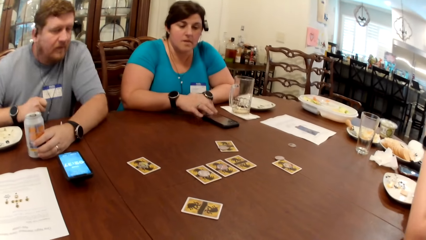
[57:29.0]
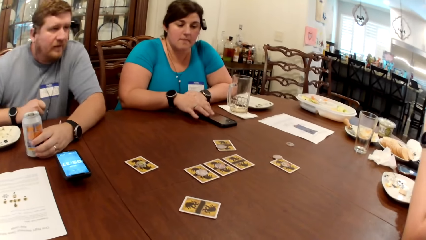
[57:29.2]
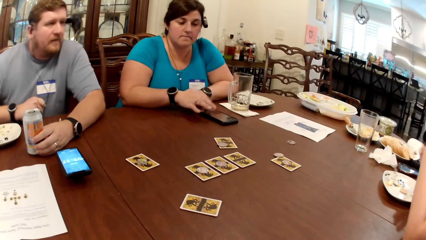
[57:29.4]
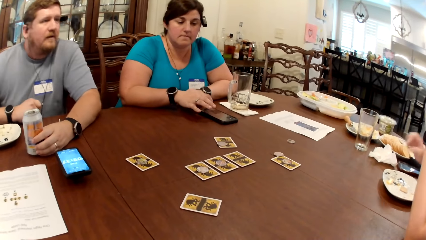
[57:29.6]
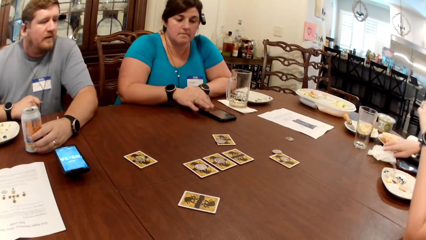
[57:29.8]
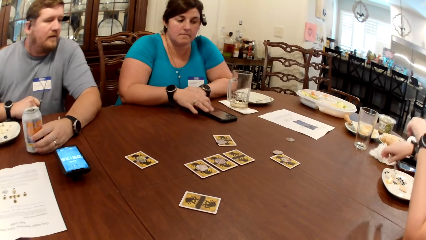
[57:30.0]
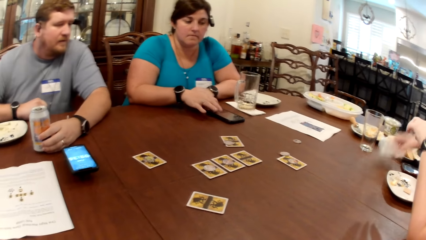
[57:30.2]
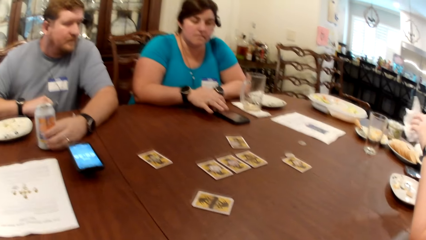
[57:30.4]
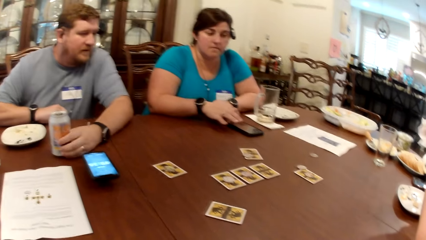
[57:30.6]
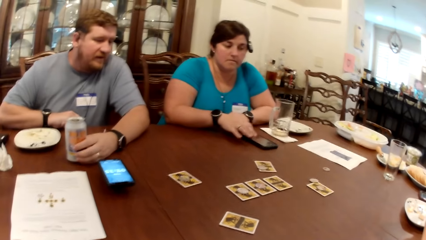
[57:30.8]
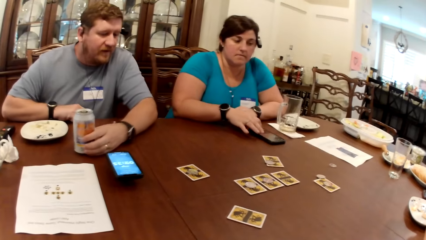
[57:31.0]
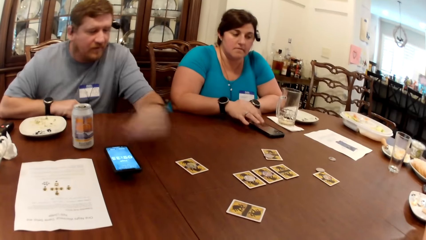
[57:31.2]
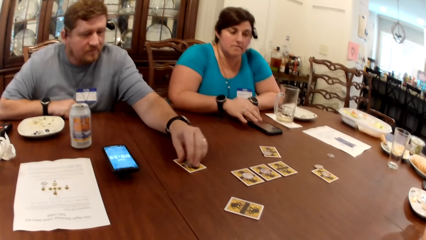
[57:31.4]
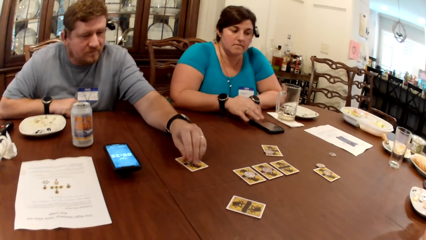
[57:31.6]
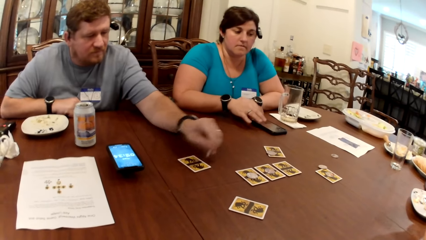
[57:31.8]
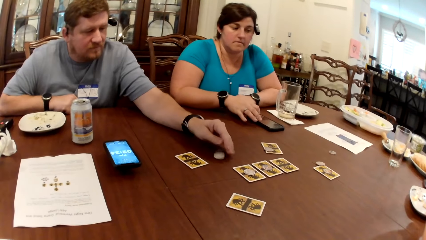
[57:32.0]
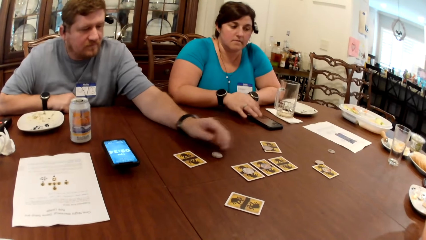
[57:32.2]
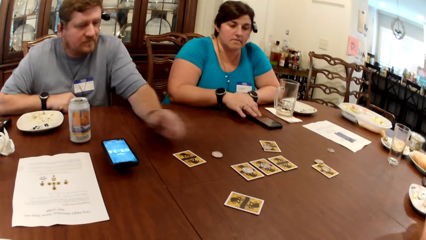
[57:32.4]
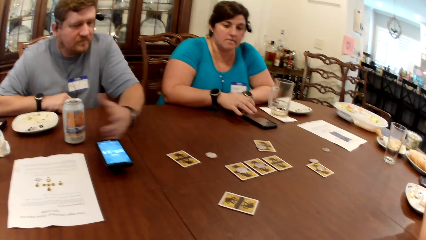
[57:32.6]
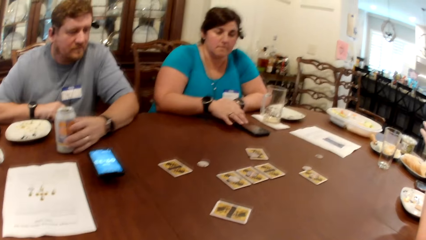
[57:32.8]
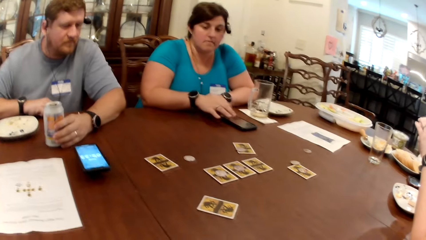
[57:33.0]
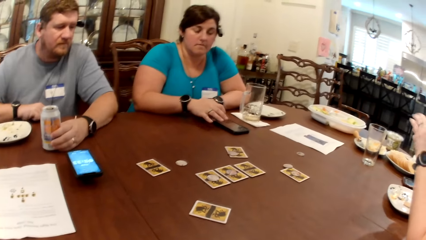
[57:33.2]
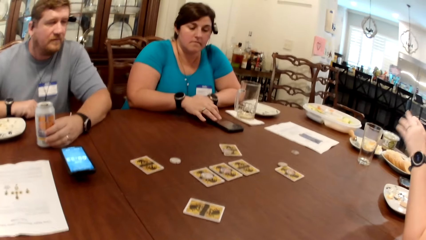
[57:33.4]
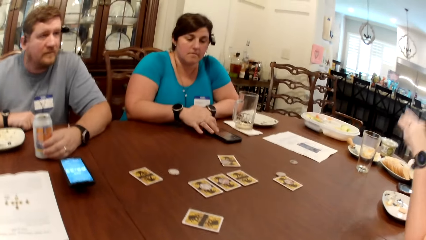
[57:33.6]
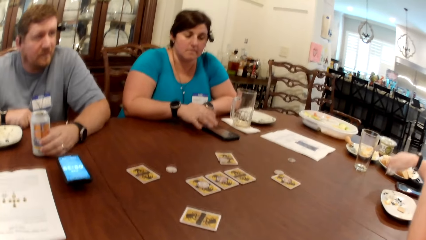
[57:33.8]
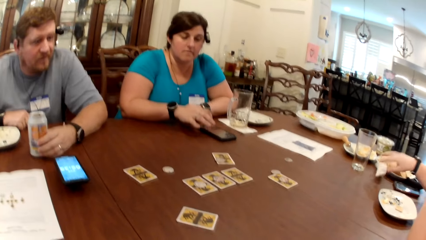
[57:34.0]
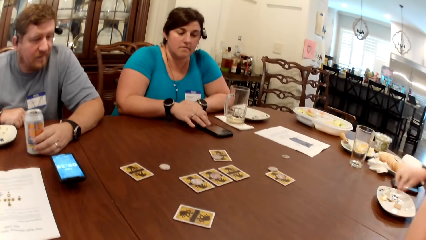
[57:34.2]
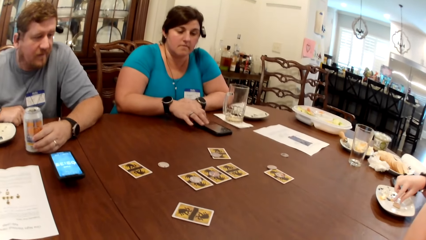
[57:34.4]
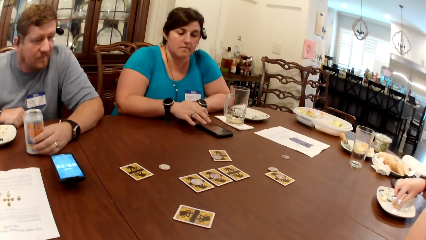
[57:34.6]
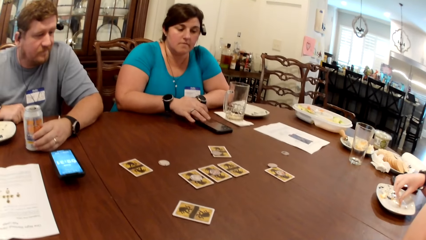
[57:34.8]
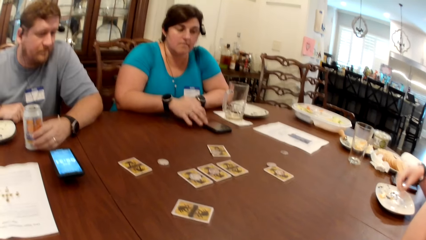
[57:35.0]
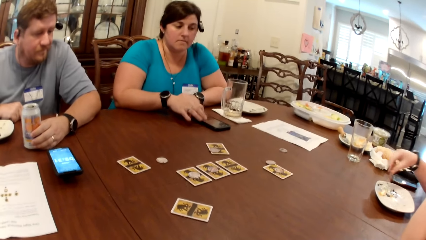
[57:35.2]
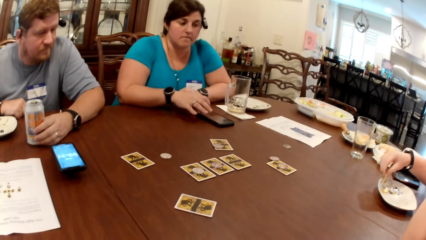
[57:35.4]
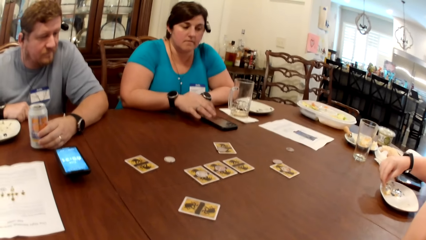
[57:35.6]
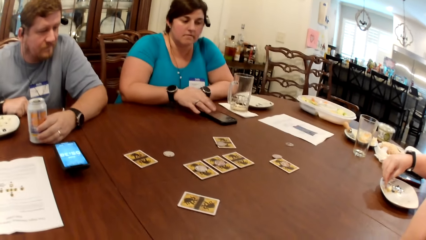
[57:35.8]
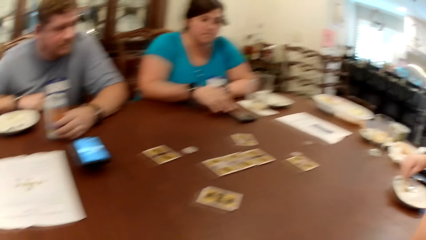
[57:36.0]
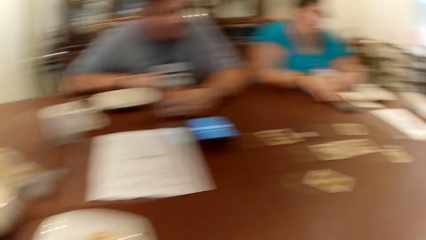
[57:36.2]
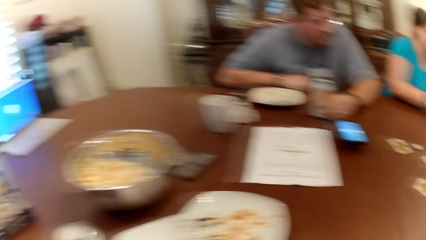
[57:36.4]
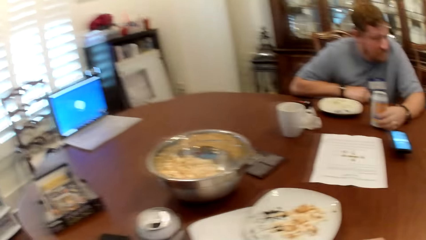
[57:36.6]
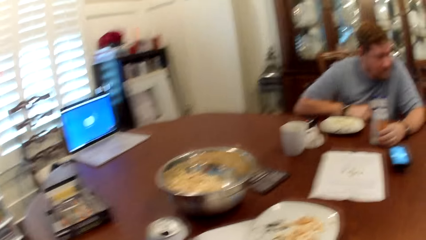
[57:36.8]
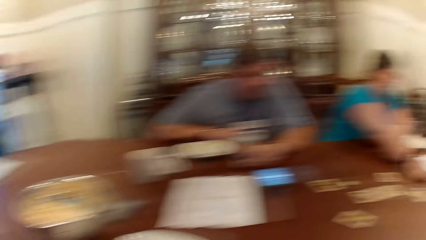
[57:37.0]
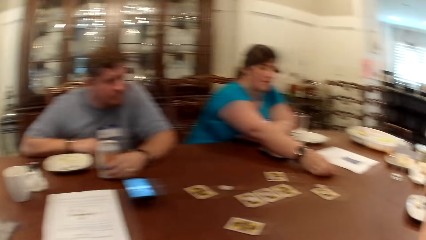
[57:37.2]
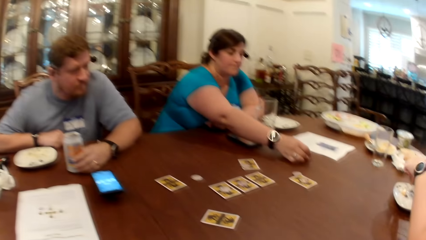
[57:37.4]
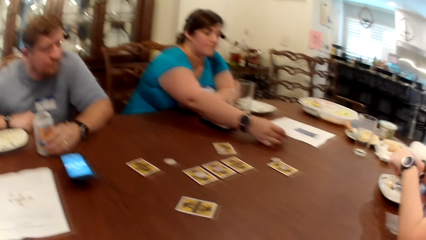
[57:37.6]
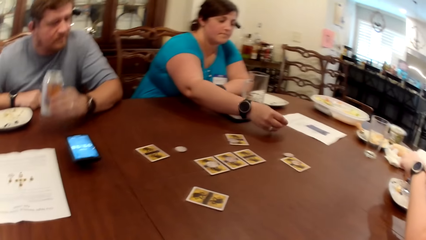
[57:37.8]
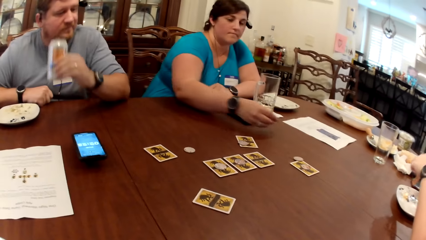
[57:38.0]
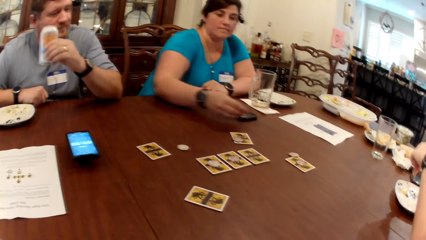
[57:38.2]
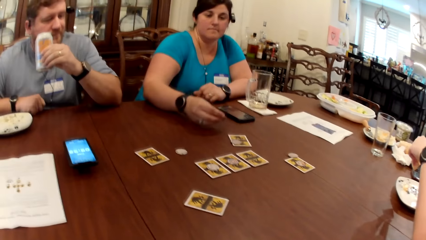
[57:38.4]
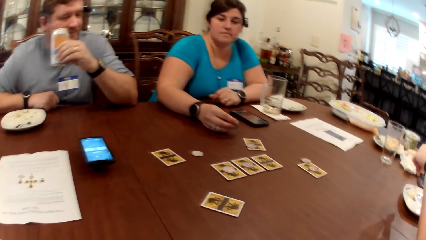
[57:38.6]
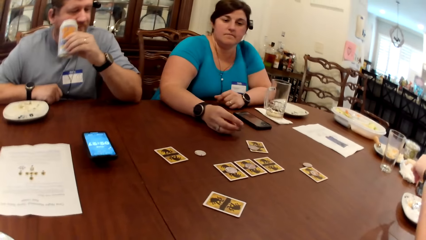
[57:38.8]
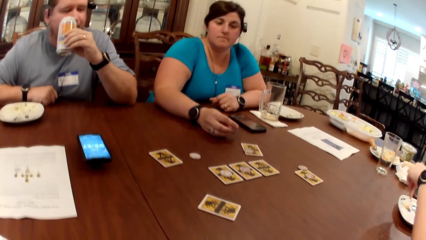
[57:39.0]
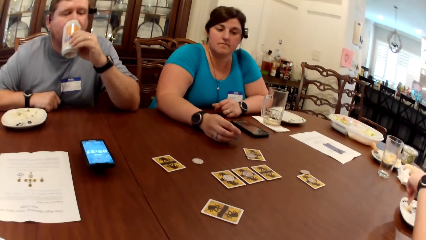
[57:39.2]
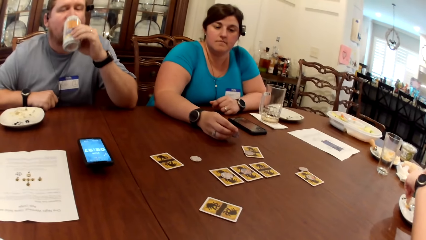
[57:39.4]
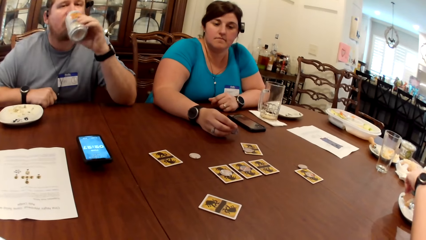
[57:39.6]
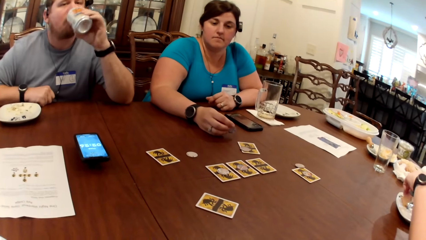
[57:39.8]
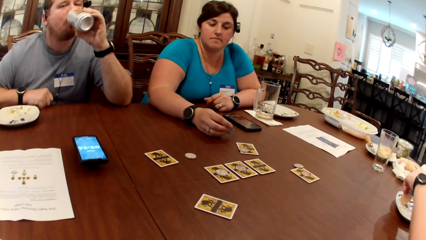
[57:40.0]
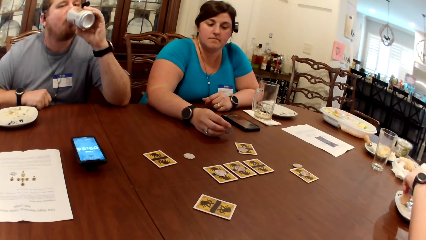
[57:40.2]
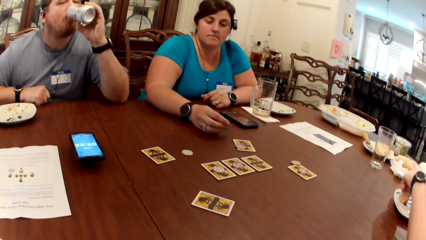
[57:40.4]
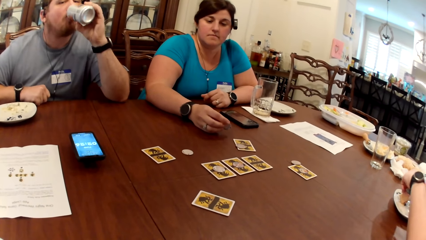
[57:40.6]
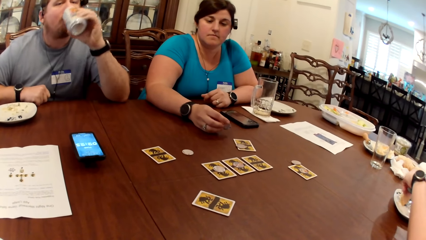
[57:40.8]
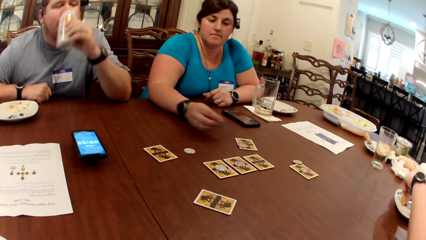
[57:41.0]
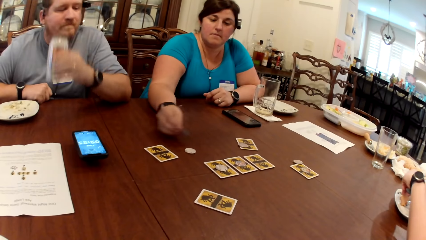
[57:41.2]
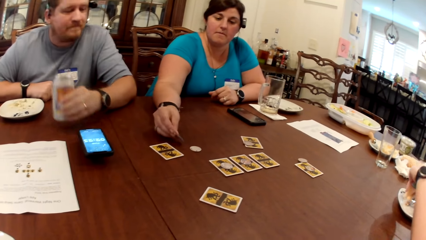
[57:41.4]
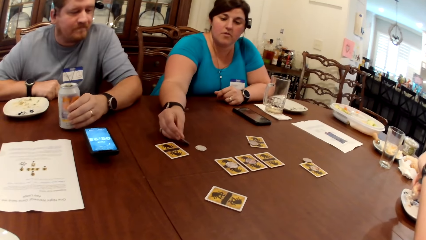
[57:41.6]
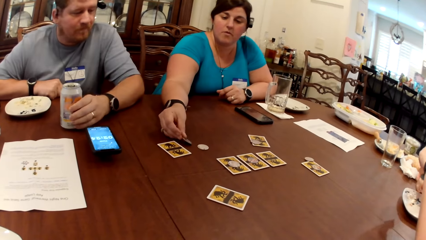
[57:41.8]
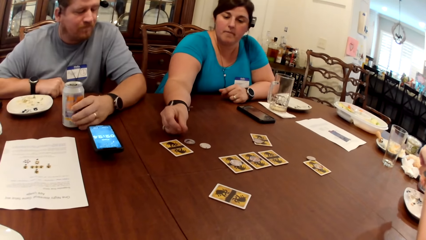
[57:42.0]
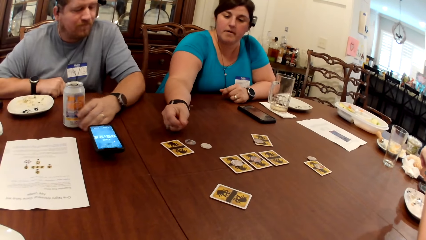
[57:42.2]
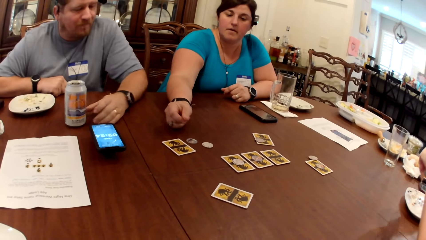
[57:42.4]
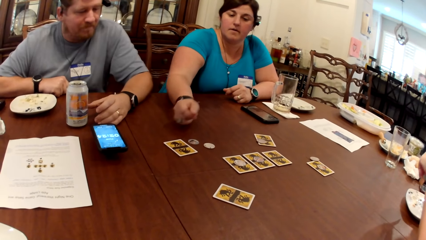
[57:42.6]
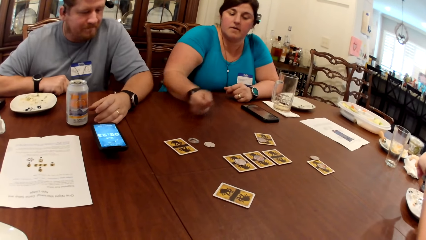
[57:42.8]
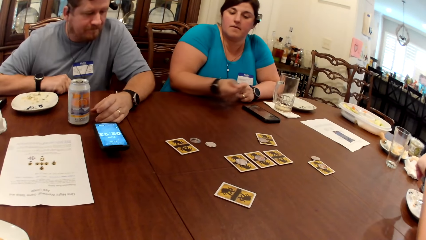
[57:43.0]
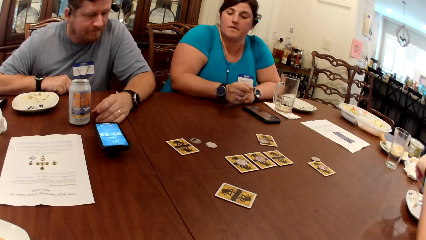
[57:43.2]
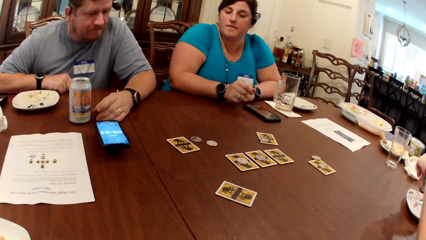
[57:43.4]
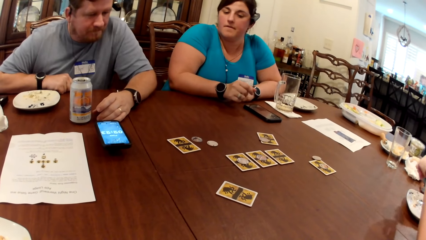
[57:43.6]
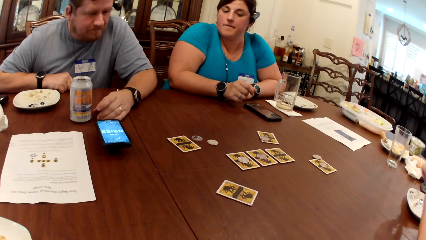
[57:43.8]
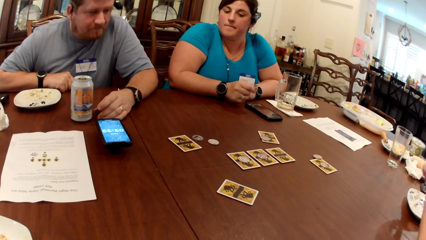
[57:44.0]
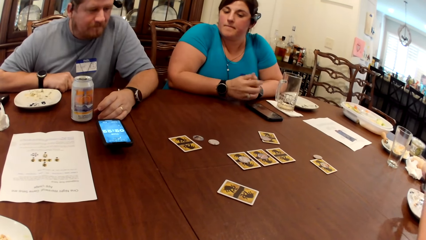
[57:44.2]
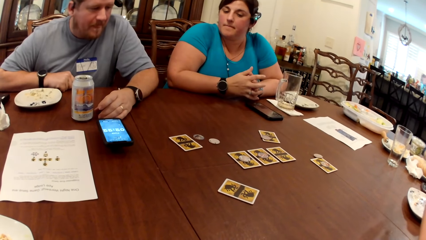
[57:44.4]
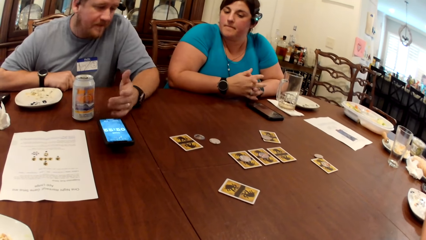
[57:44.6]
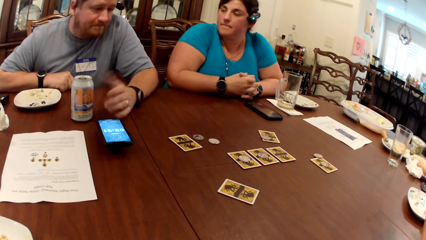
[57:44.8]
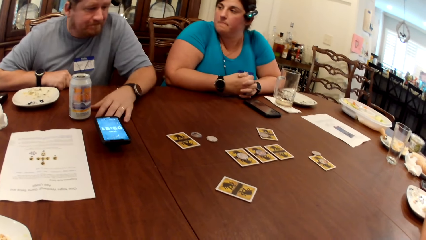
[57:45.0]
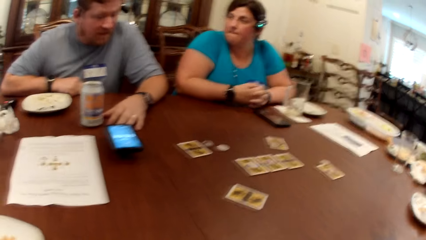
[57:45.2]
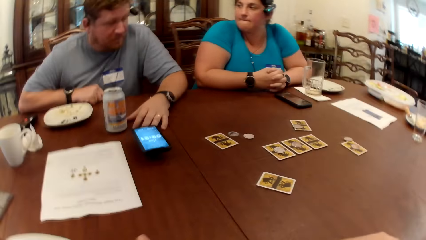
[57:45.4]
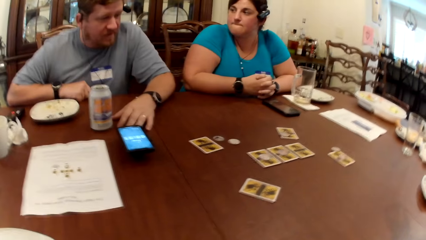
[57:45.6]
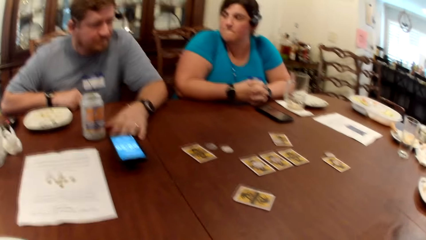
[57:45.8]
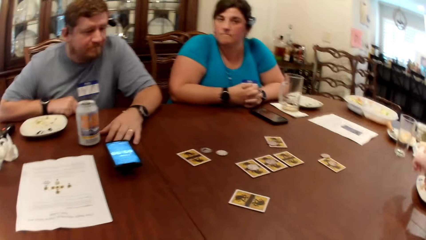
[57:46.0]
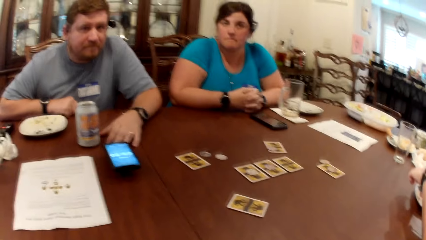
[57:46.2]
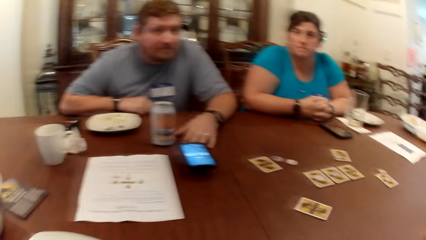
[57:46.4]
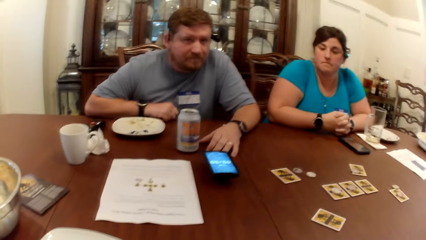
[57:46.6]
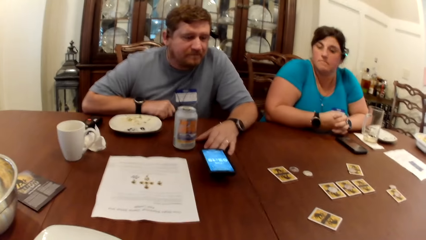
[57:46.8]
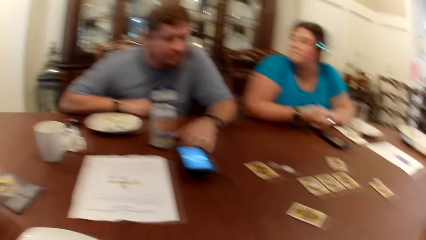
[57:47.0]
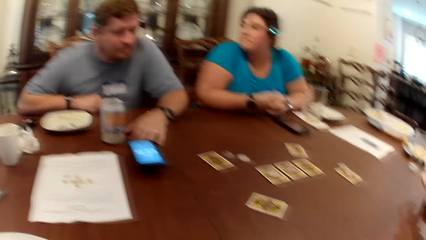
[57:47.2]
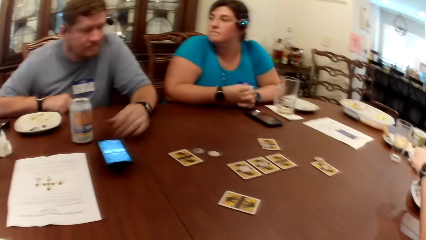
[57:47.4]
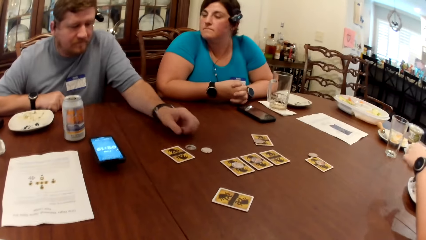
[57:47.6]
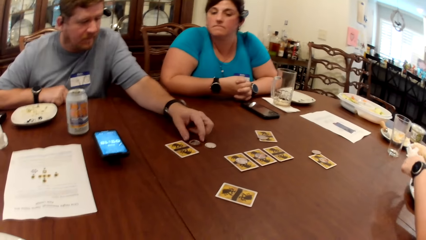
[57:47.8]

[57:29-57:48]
The camera wearer looks around. A woman picks the tissue on the table with her right hand. A man converses and picks the cards on top of the table. The man moves a coin on the table with his left hand and touches the can of beer on the table with his left hand. The camera wearer looks around. The woman drops the tissue on the table with her right hand and picks a chip from the plate on the table with her right hand. Another woman picks the coin on the table with her right hand. The man picks the can of beer on the table with his left hand and drinks from the can of beer in his left hand. The other woman drops the coin on the table with her right hand. The other woman puts the card on top of the table. The camera wearer looks around. The man converses.
